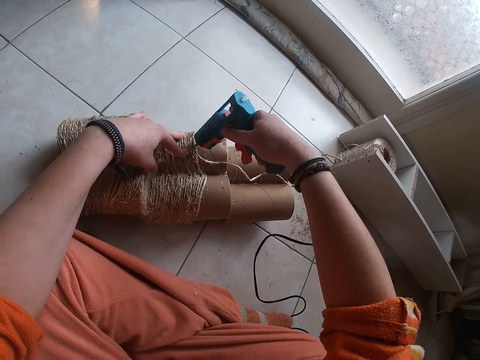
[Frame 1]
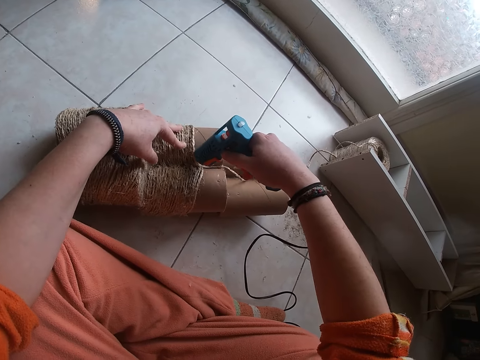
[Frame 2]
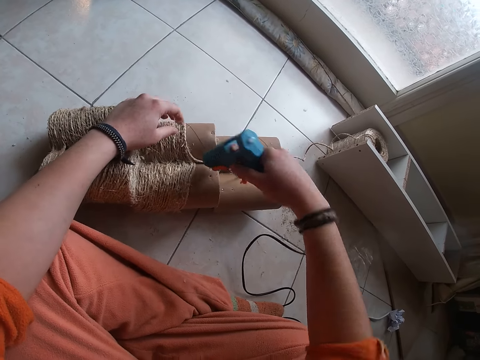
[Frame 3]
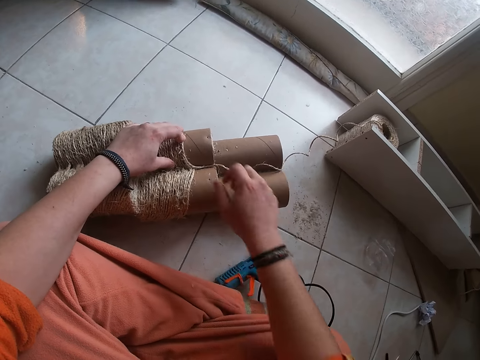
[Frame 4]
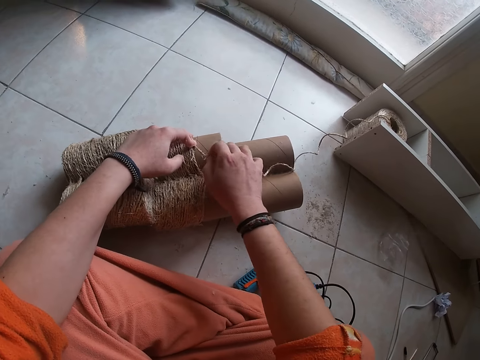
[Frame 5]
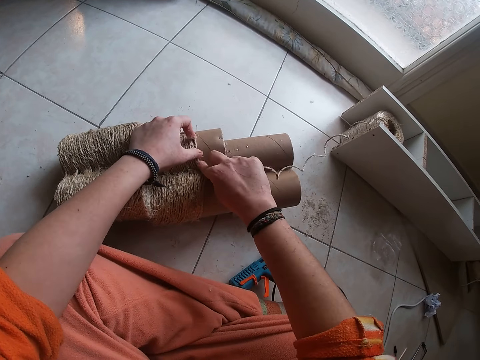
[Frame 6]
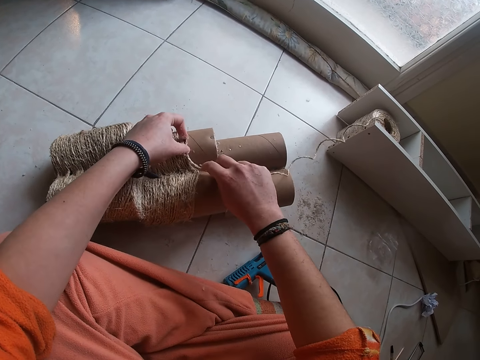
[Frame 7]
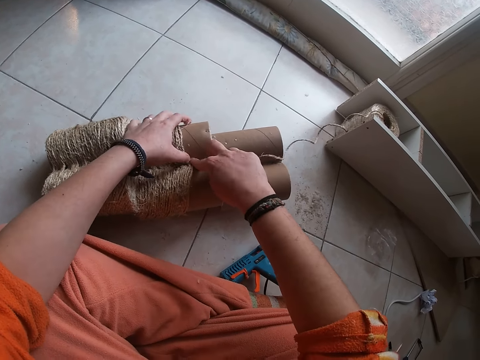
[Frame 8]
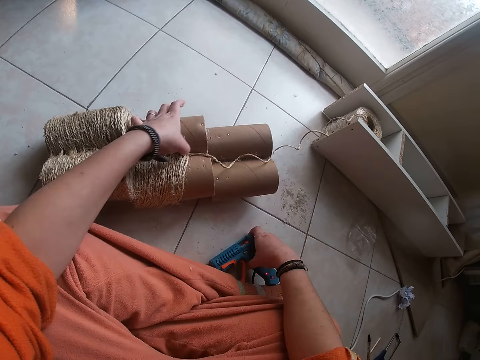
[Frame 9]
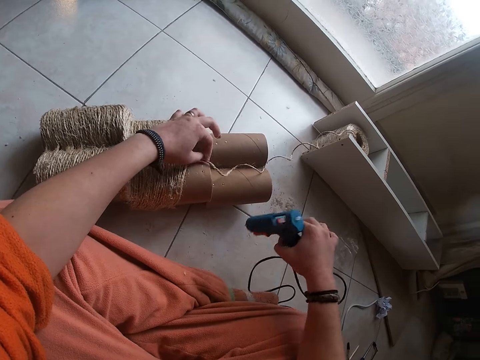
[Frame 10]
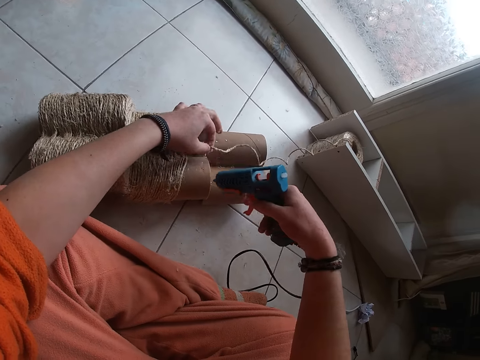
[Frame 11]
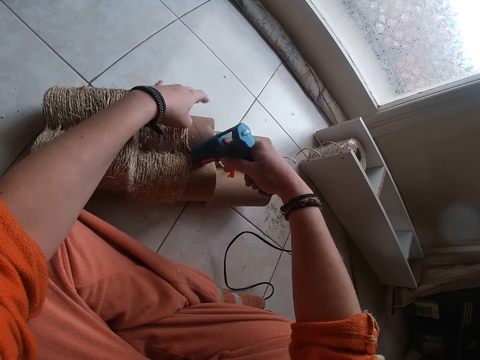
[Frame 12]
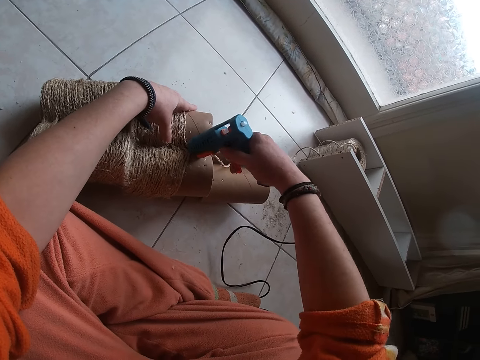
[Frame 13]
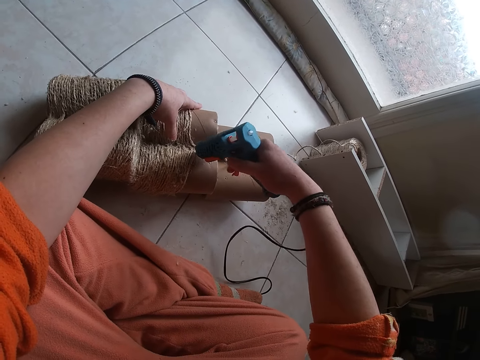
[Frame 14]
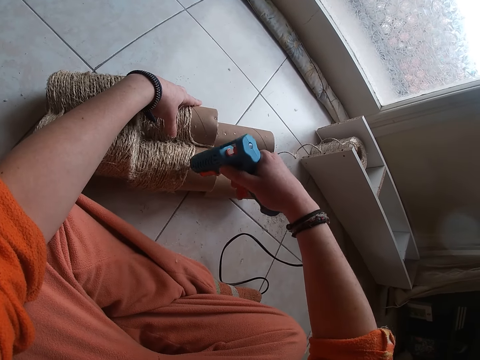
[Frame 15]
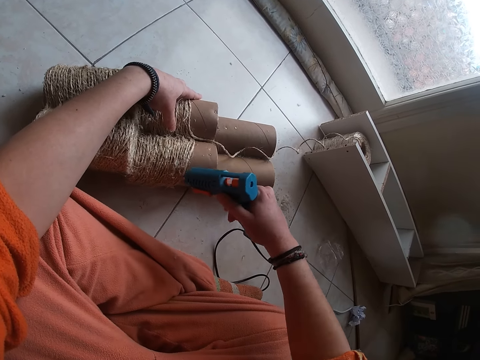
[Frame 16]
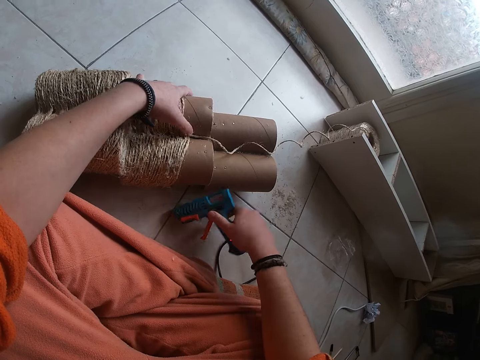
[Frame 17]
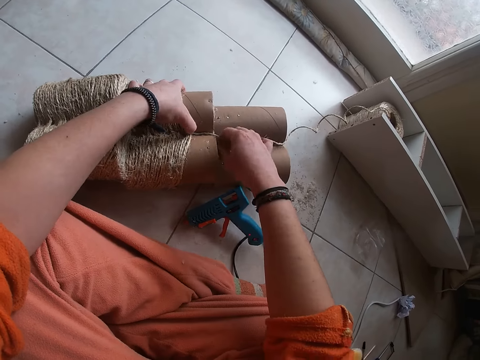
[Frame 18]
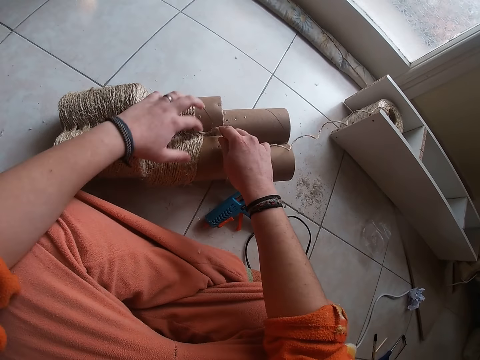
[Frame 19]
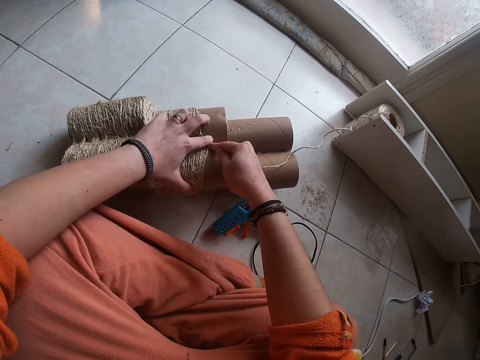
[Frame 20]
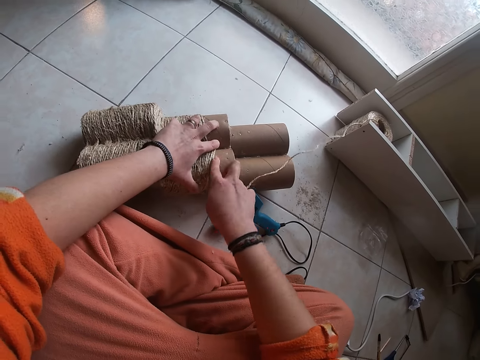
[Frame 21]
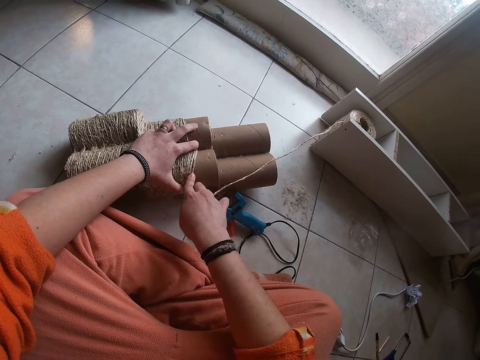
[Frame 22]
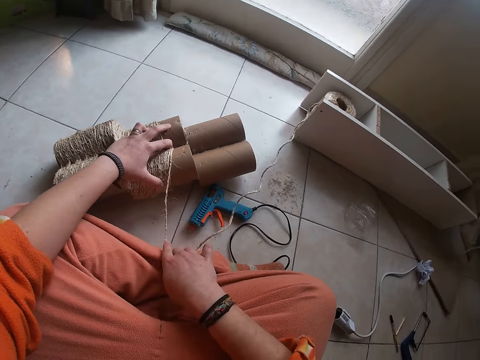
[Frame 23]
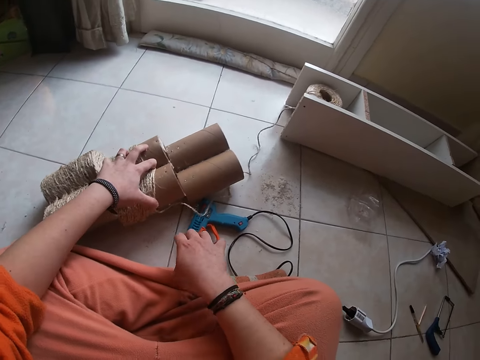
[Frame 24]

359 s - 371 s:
The camera wearer places down a glue gun. He aligns a rope with his hand on the module. He ties the attached rope on the carton with his right hand. He picks the hand driller from the ground with his right hand. He adjusts the attached rope on the carton with his left hand. He blows glue on the module with the glue gun. He screws the carton with the hand driller in his right hand. He drops the hand driller on the ground with his right hand. He ties the attached rope on the carton with his right hand. He aligns the rope with his hand on the module.

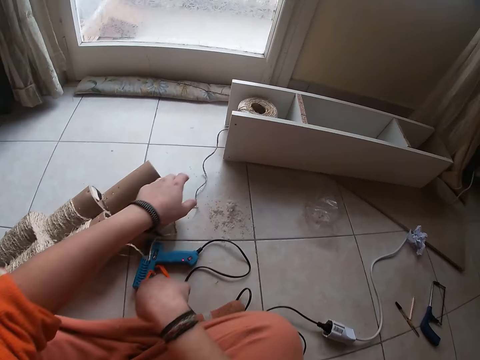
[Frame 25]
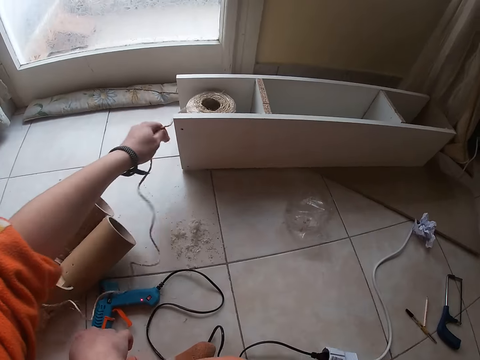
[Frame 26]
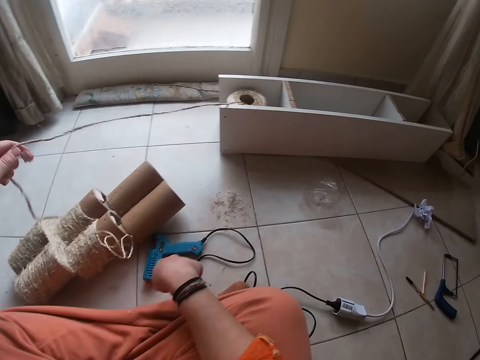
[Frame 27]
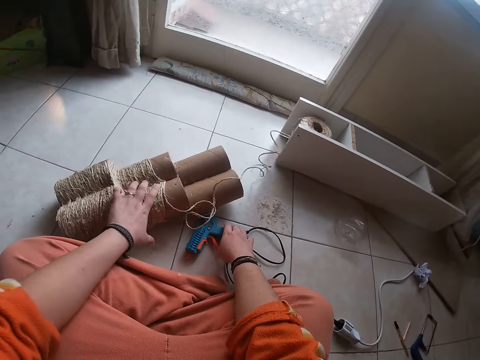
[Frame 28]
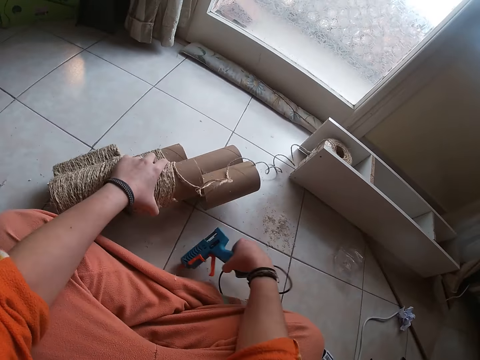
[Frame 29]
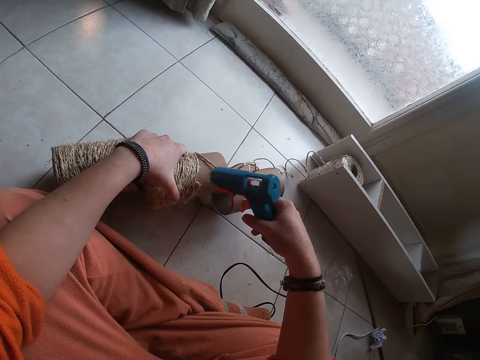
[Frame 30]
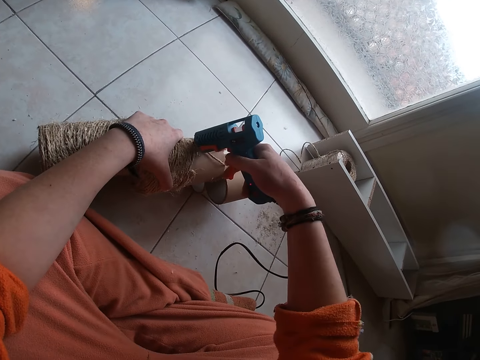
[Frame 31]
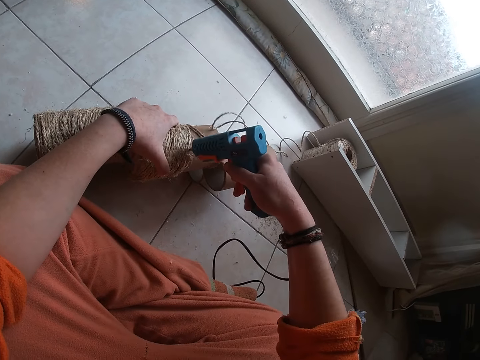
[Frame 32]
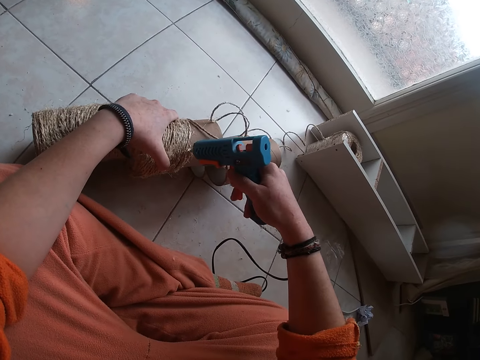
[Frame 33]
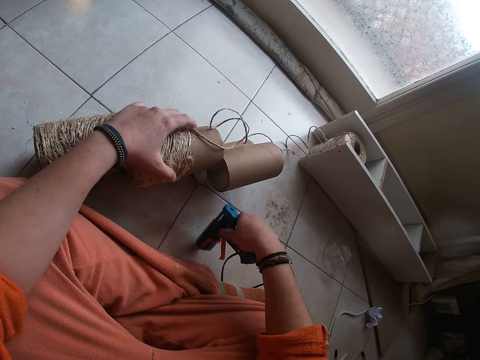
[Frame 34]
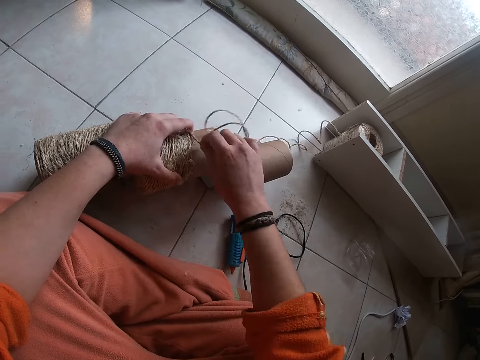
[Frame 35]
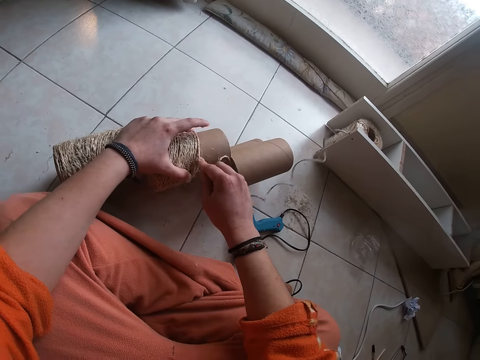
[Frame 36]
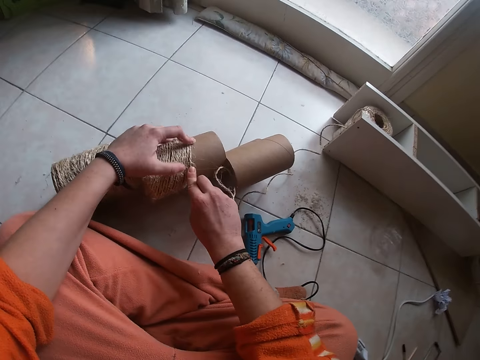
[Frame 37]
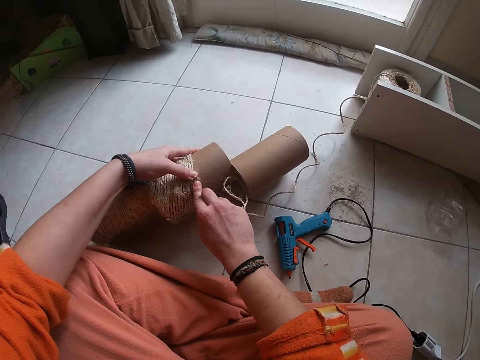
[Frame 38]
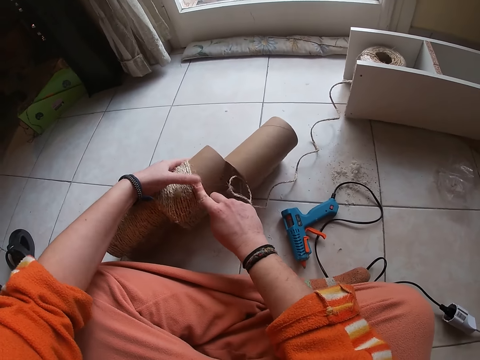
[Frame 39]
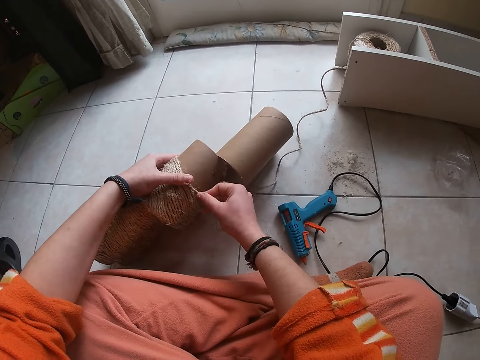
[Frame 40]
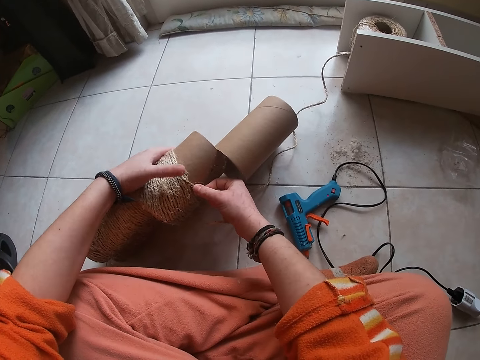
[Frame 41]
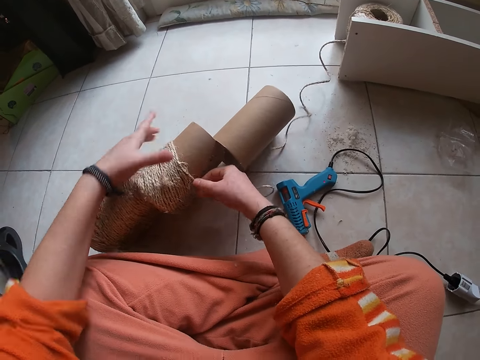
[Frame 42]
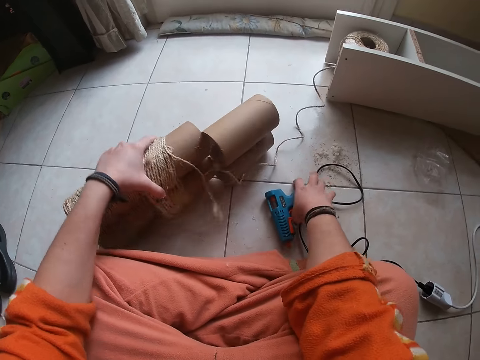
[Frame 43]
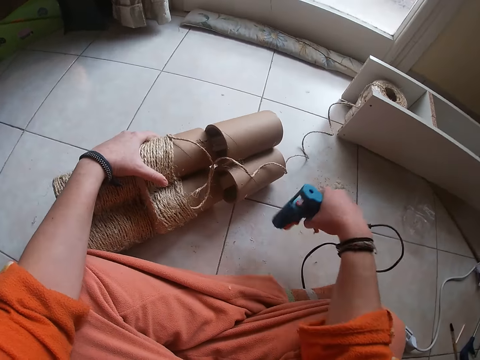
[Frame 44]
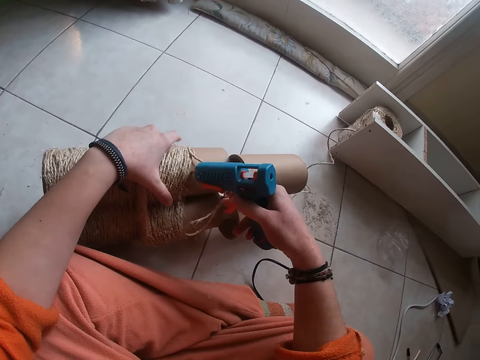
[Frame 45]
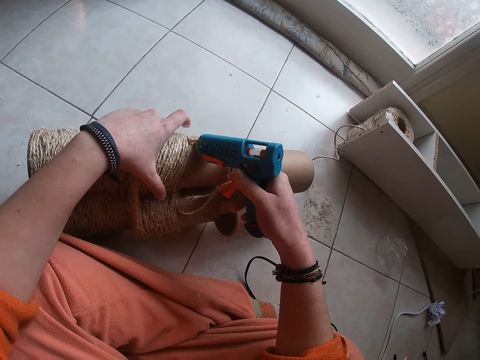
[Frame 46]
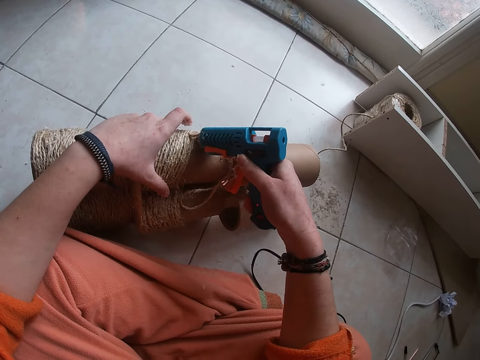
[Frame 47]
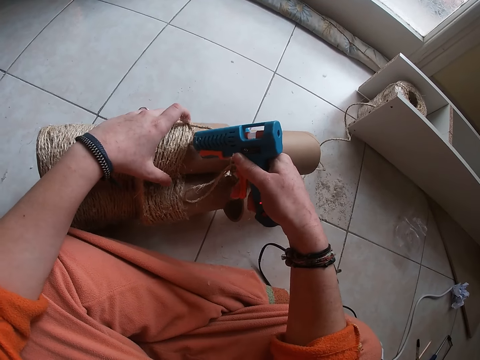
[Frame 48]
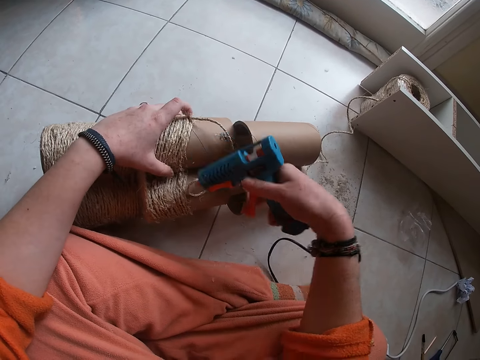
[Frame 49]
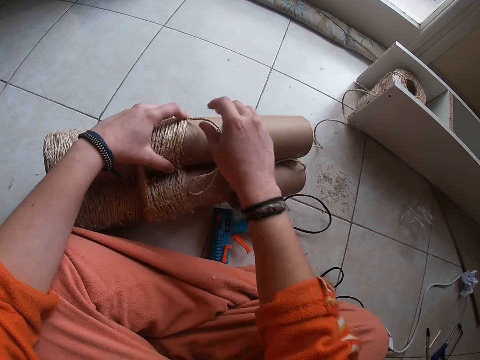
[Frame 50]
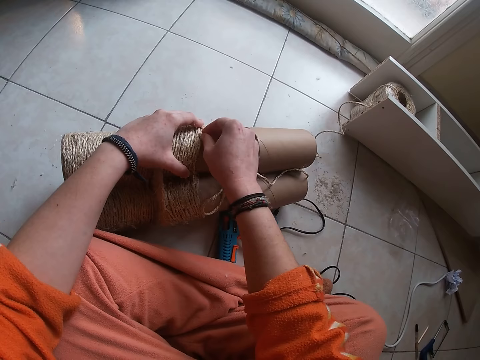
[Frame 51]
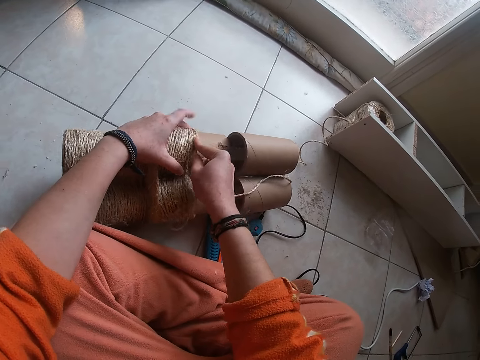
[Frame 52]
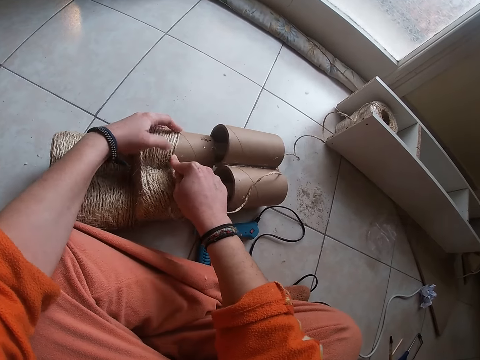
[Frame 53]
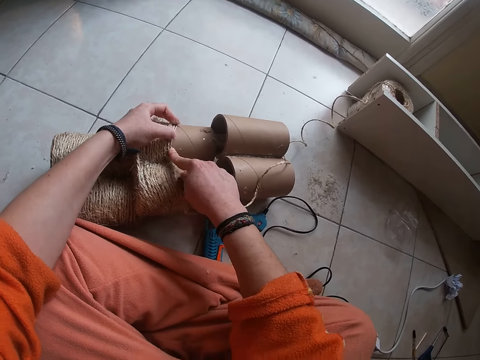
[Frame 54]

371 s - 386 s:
The camera wearer drags the rope with his left hand. He stretches the rope with his hand. He picks up the hand driller or glue gun from the ground with his right hand. He picks up a module from the floor. He blows glue on the module with the glue gun. He screws the carton with the hand driller in his right hand. He drops the hand driller on the ground with his right hand. He ties the attached rope on the carton with his right hand. He aligns the rope with his hand on the module. He picks up the hand driller from the ground with his right hand. He aligns the module with his hand. He blows glue on the module with the glue gun. He screws the carton with the hand driller in his right hand. He drops the hand driller on the ground with his right hand. He ties the attached rope on the carton with his right hand. He aligns the rope with his hand on the module.
